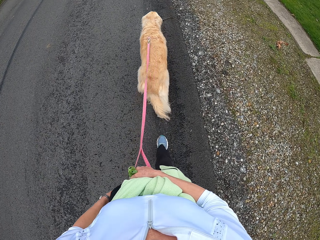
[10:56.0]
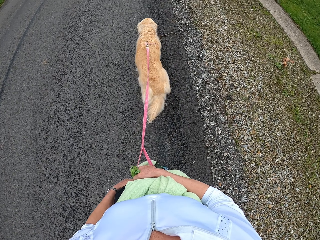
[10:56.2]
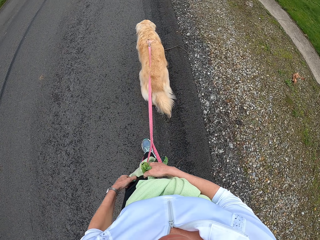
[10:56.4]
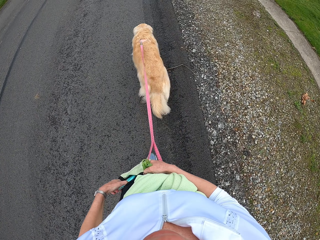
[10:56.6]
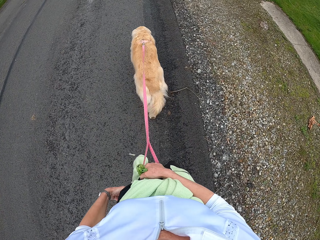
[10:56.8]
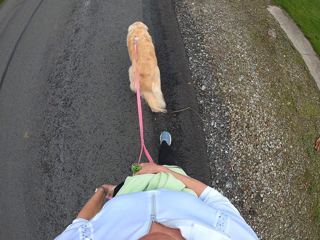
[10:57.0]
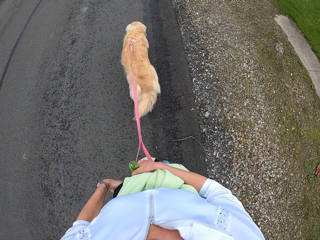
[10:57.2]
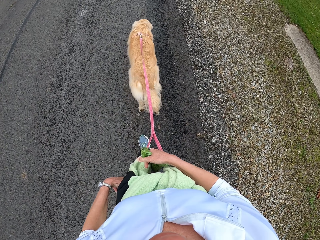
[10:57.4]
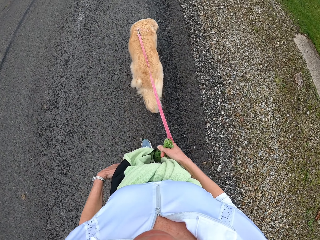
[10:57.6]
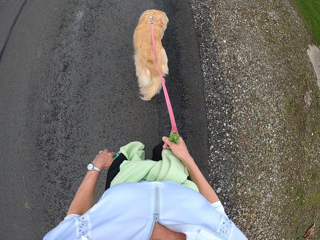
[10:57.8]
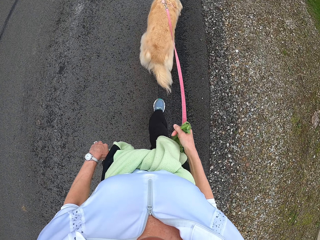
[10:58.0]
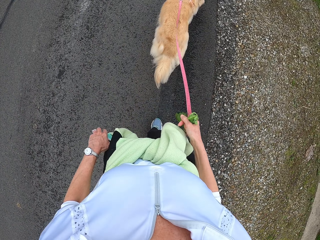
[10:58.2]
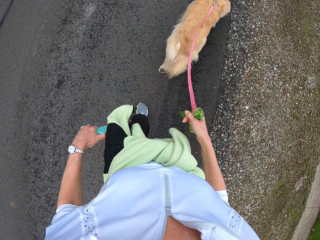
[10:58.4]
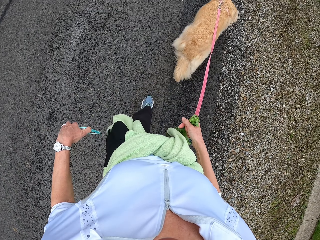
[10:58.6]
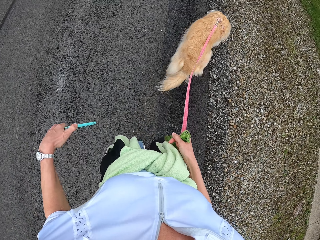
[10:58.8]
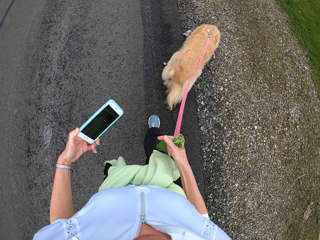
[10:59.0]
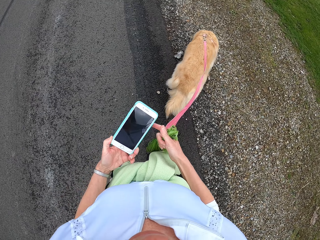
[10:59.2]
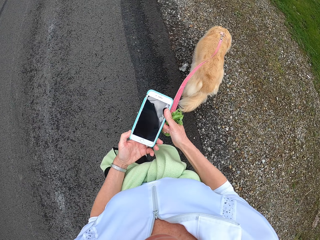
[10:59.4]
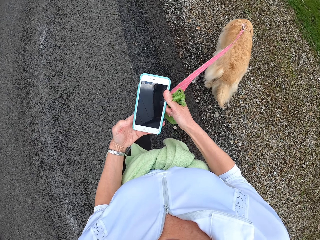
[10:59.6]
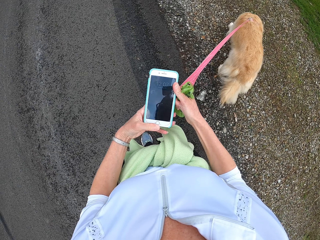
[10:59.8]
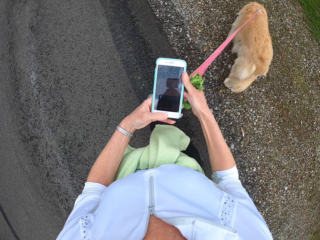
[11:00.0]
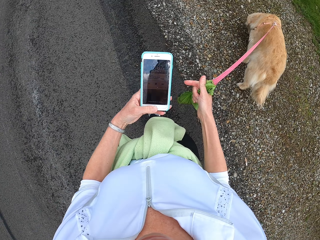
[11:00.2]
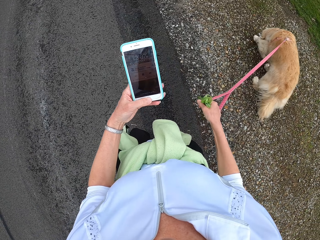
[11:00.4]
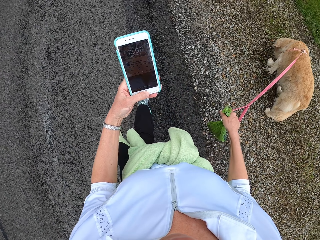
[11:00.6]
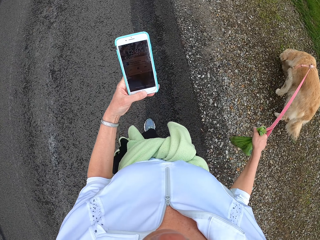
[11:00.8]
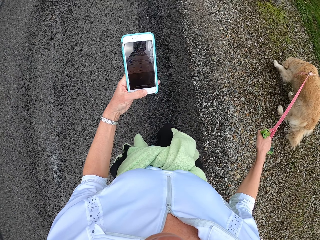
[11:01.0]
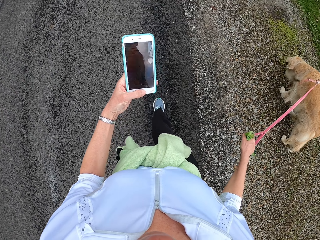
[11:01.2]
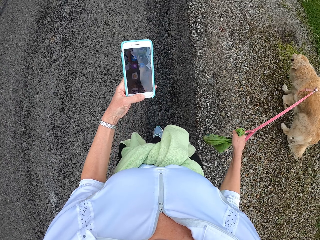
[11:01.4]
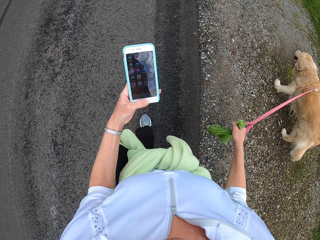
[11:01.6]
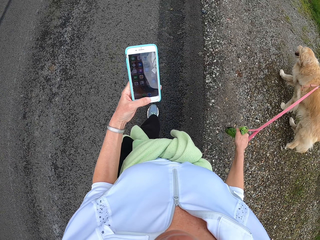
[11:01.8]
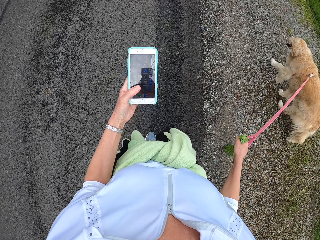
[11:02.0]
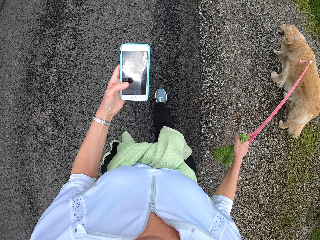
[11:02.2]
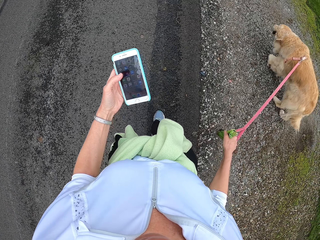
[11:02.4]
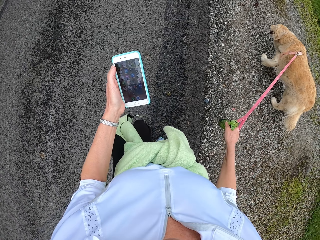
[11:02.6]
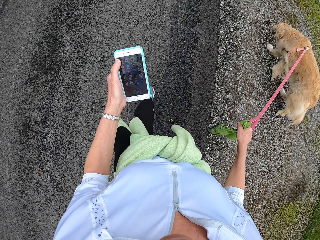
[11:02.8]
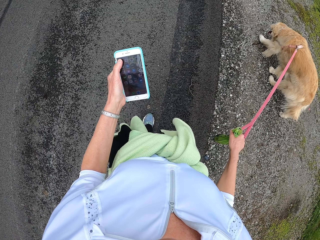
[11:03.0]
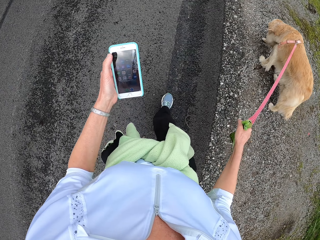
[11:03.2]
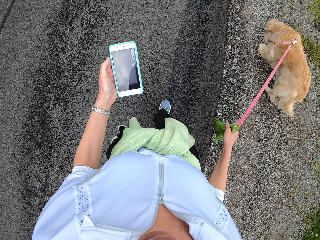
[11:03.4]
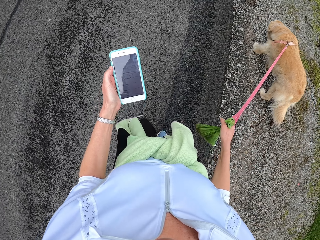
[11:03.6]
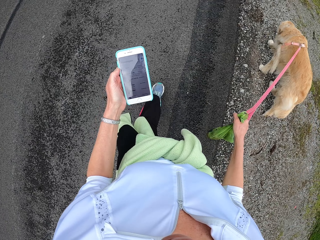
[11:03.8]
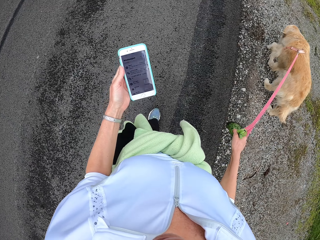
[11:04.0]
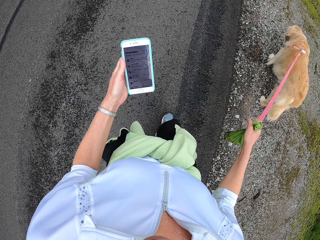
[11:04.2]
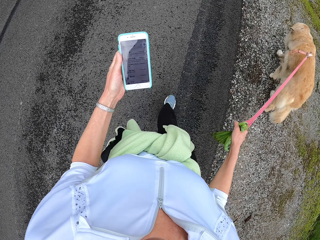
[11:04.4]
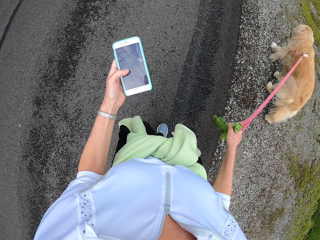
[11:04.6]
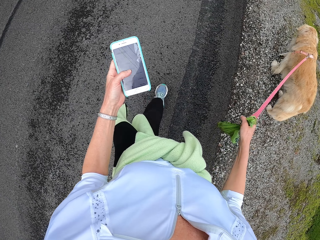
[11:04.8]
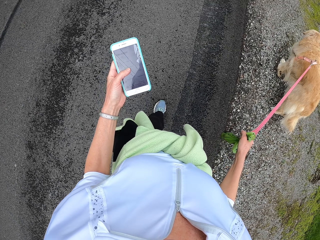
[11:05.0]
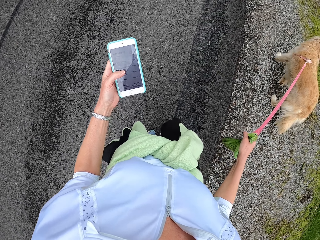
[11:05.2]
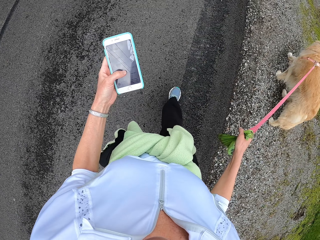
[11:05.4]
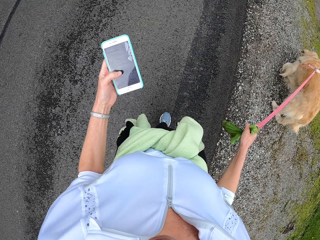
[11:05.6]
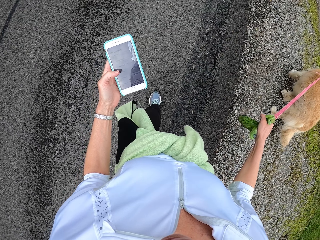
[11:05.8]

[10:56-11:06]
The camera wearer removes a phone from the pocket. They browse on the phone, unlock the phone and tap on the phone.

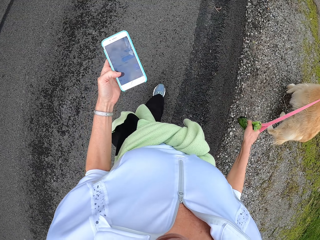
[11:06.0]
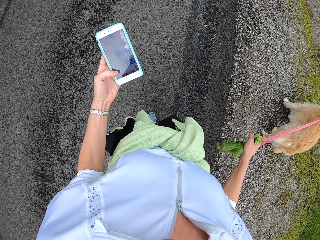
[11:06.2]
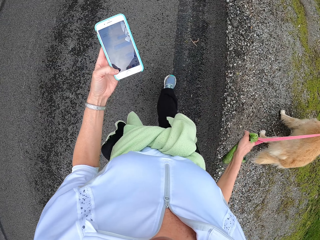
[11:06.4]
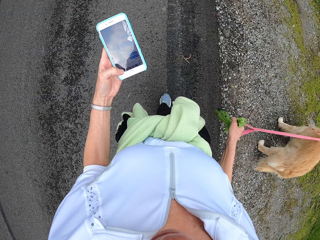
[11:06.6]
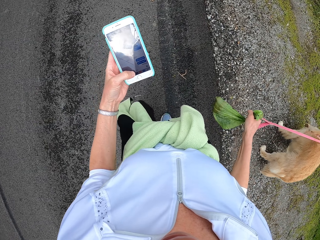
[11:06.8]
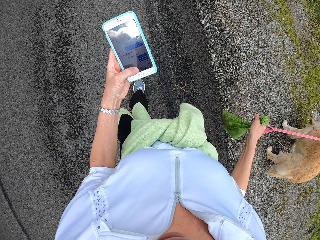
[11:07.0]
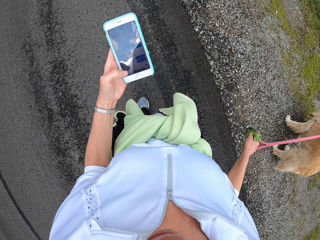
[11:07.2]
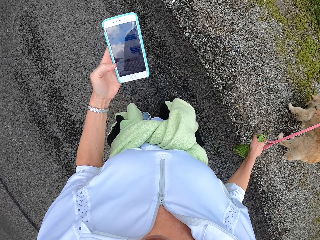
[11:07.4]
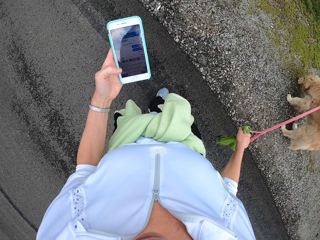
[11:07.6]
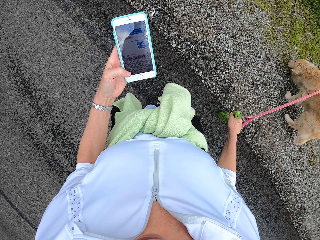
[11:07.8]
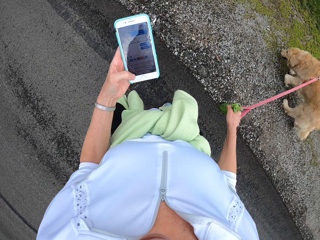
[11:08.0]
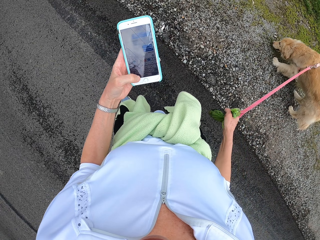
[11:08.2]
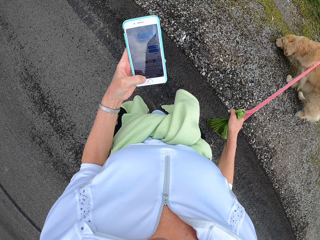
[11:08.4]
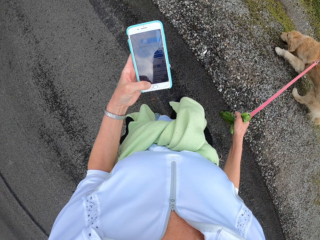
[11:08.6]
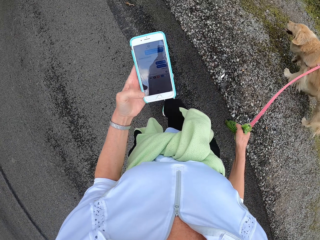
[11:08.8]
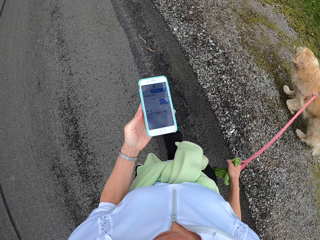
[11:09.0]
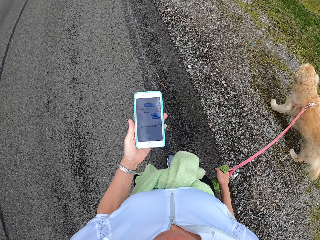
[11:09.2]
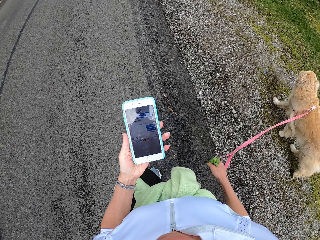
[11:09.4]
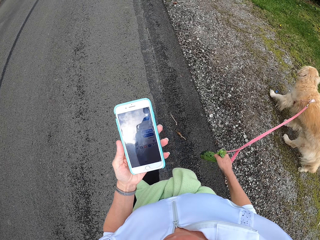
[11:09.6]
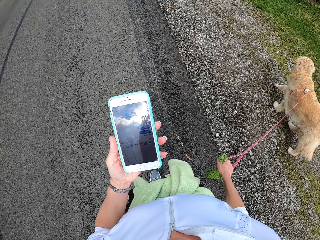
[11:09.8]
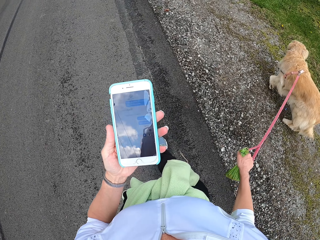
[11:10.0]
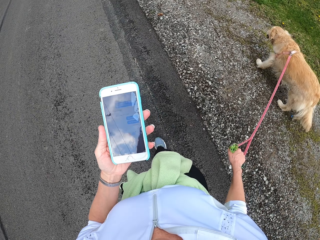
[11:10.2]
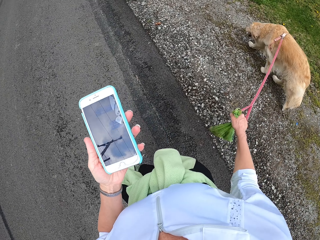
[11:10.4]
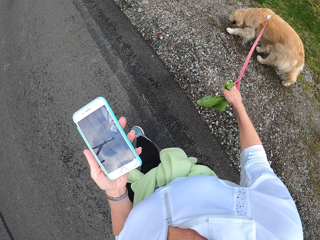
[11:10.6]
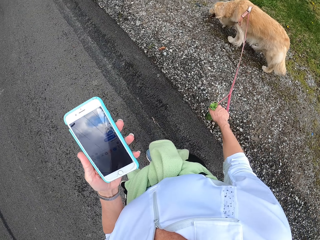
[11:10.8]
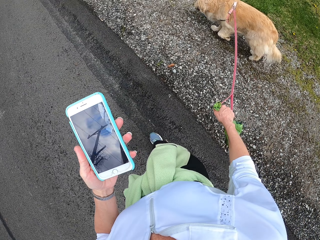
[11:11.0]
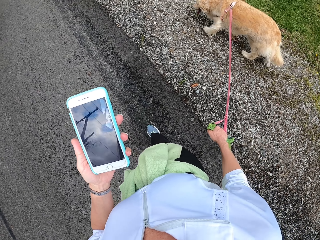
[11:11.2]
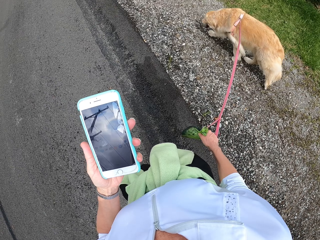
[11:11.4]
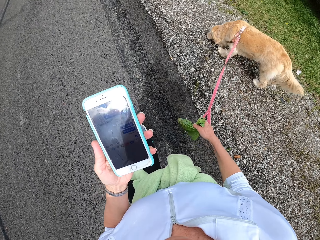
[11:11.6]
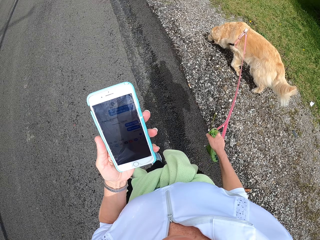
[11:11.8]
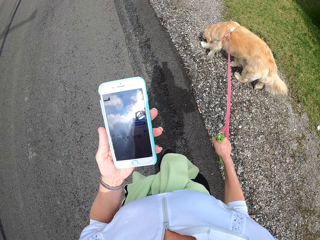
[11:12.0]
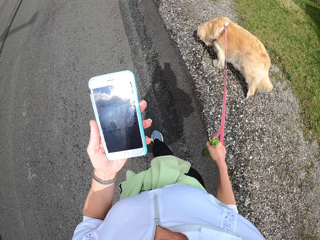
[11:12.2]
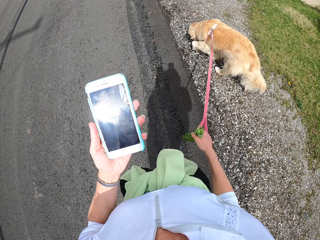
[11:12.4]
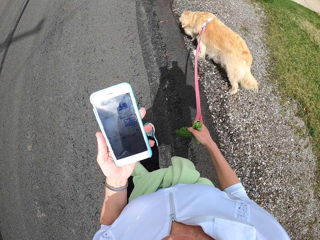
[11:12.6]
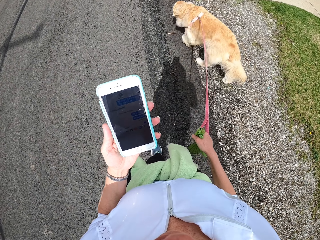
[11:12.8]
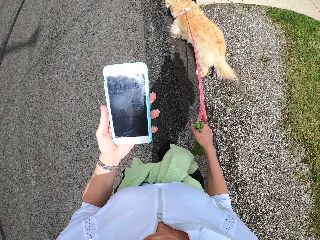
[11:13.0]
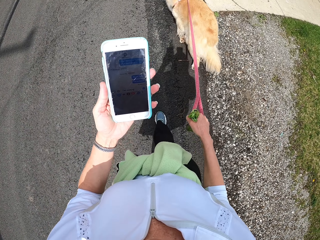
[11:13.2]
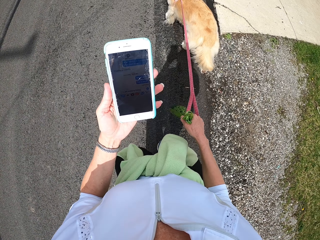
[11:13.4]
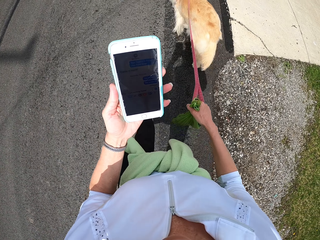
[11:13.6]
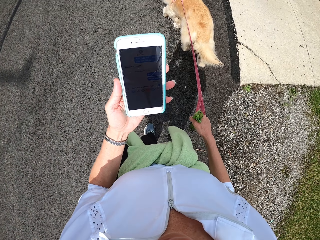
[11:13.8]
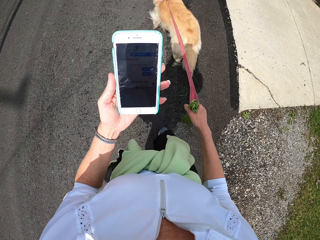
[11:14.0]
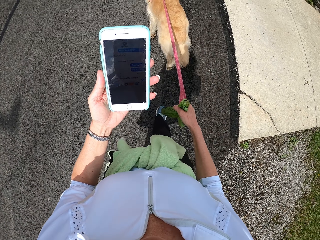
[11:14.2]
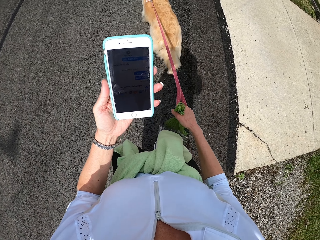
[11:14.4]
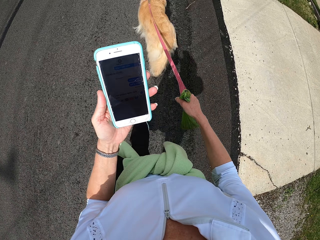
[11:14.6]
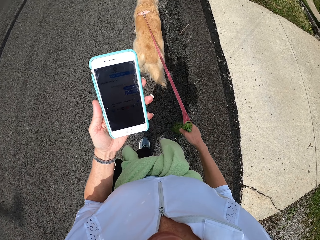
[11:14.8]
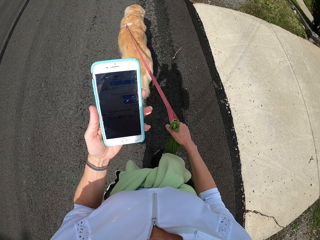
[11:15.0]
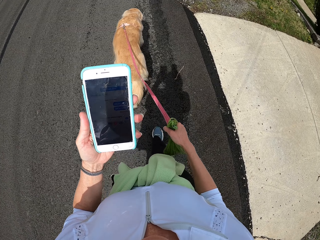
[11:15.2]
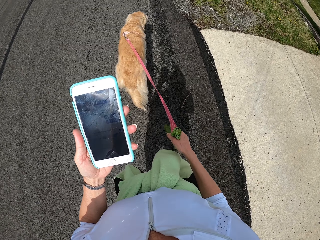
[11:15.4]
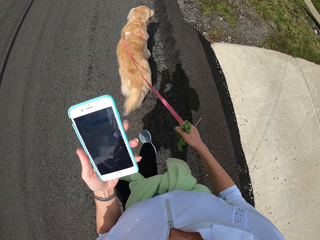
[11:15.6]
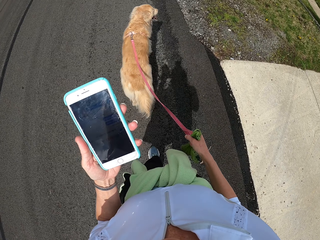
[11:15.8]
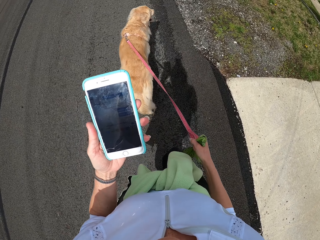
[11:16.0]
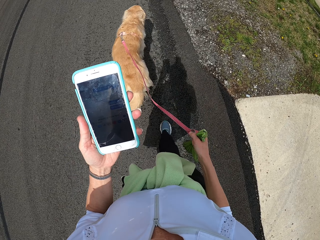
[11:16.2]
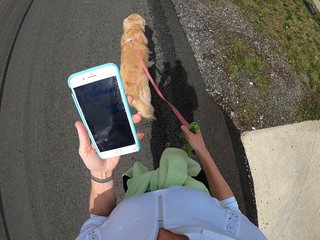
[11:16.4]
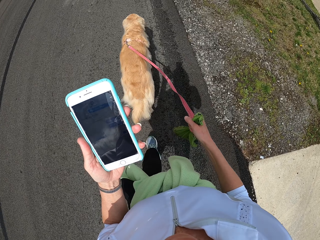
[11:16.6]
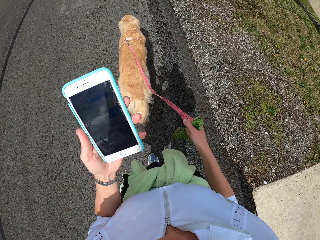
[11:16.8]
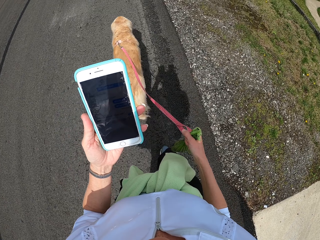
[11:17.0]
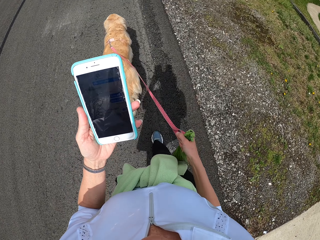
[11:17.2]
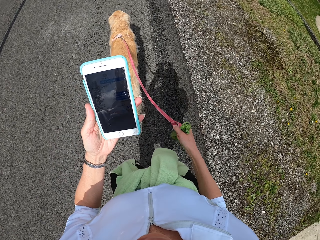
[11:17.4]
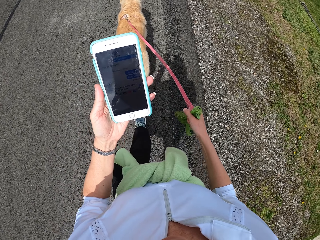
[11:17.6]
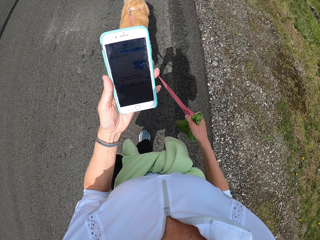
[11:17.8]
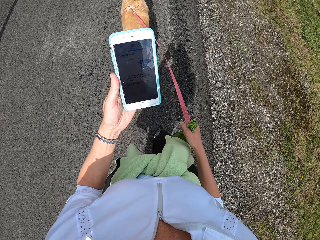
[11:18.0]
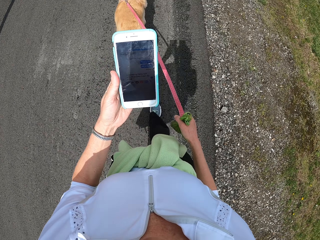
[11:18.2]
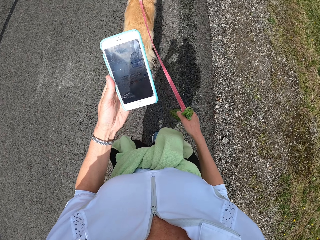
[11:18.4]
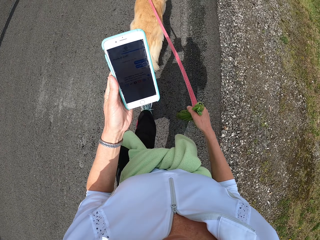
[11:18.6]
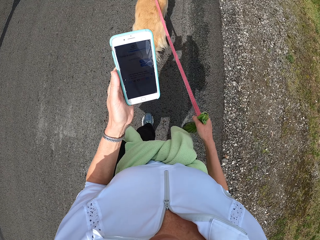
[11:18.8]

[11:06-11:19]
The camera wearer pulls the dog. They look at the phone.
